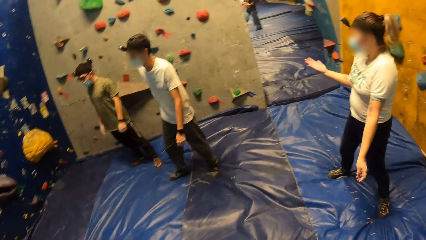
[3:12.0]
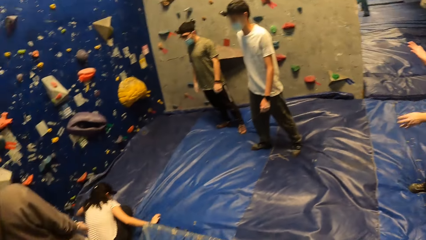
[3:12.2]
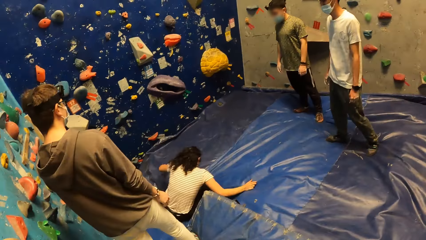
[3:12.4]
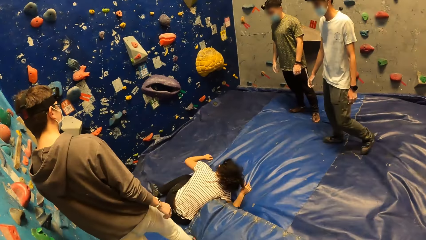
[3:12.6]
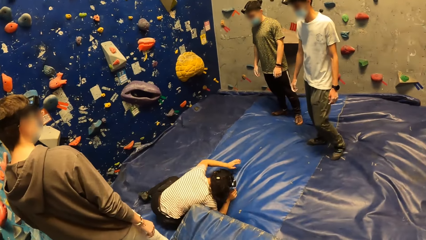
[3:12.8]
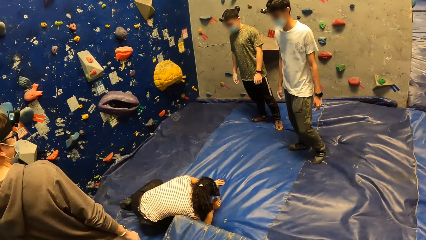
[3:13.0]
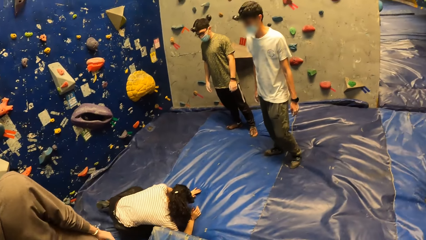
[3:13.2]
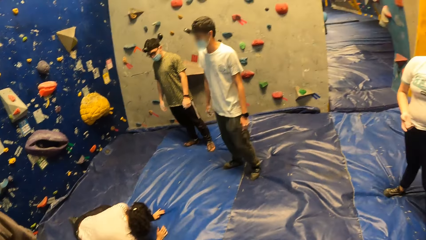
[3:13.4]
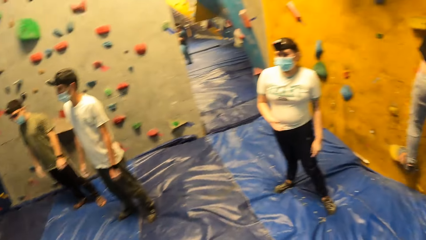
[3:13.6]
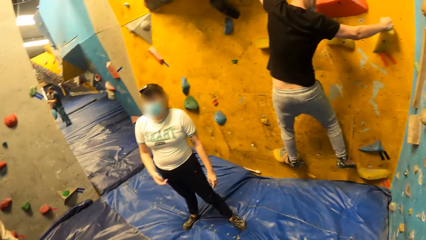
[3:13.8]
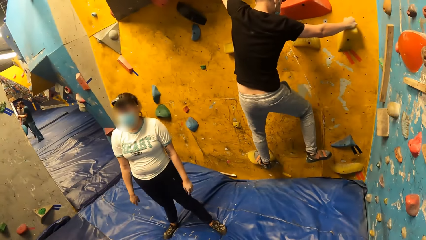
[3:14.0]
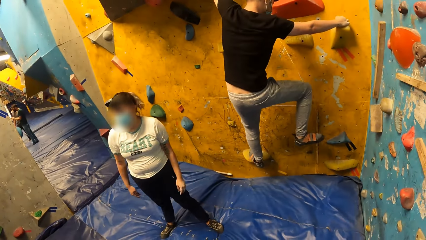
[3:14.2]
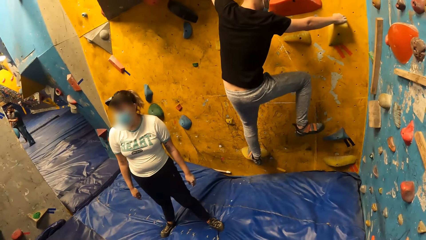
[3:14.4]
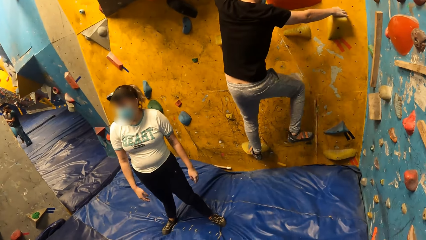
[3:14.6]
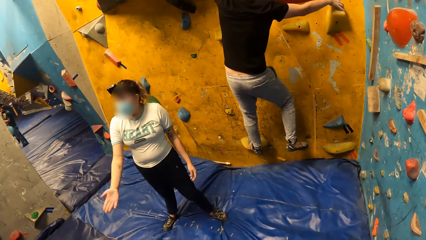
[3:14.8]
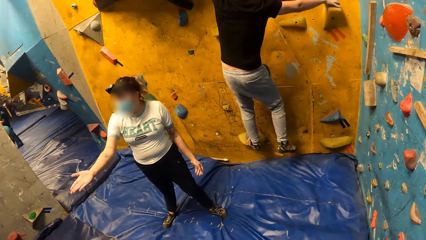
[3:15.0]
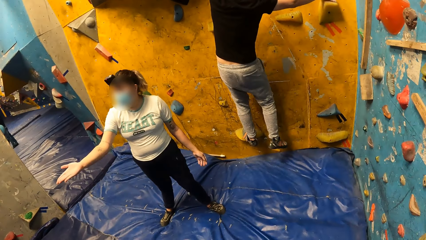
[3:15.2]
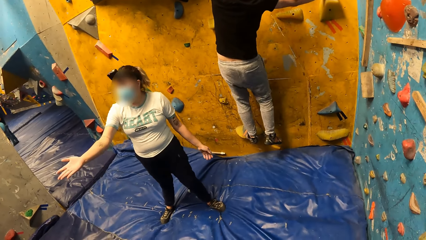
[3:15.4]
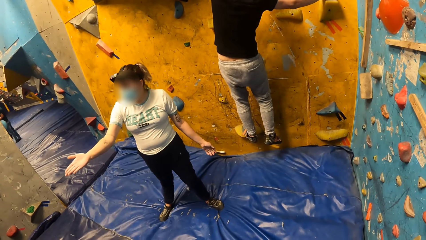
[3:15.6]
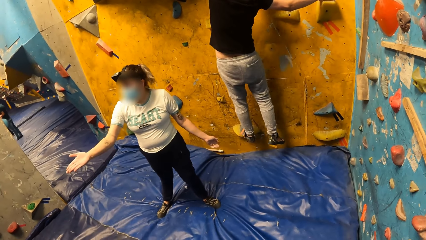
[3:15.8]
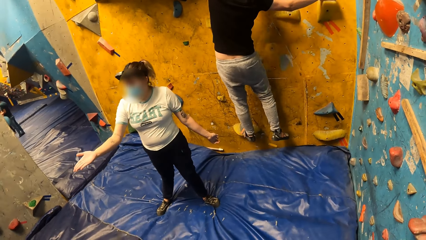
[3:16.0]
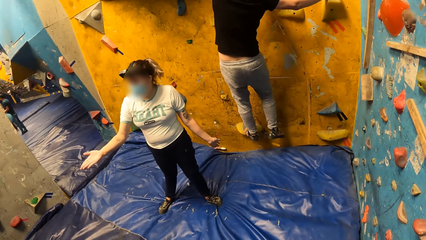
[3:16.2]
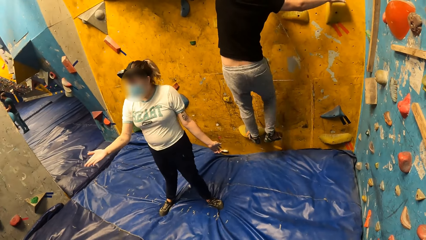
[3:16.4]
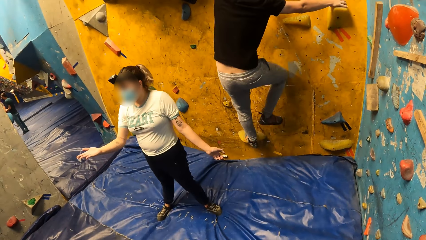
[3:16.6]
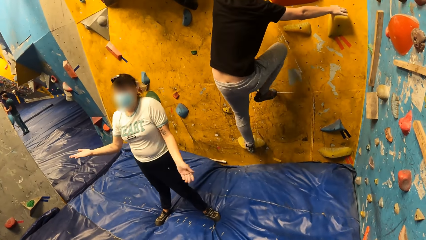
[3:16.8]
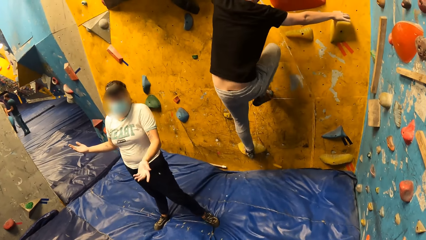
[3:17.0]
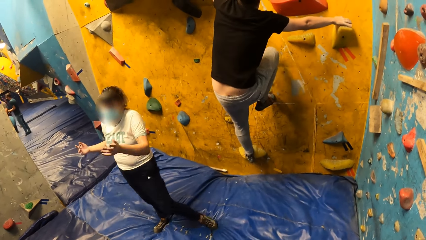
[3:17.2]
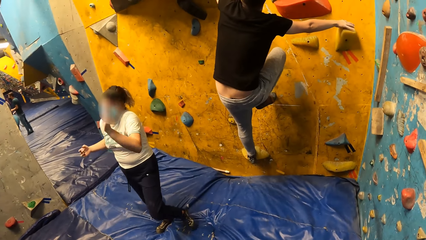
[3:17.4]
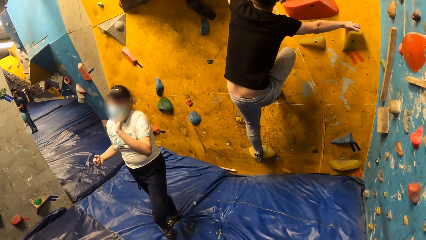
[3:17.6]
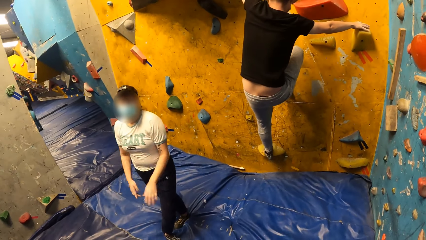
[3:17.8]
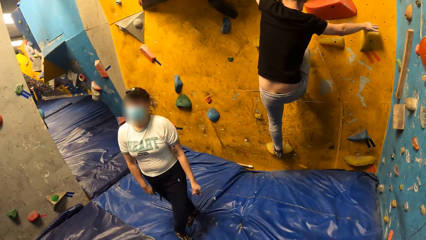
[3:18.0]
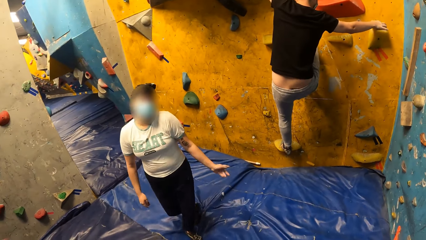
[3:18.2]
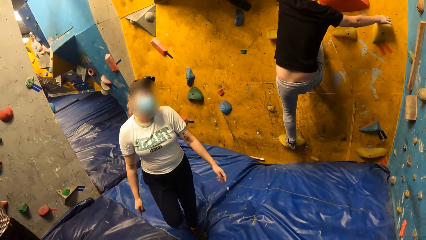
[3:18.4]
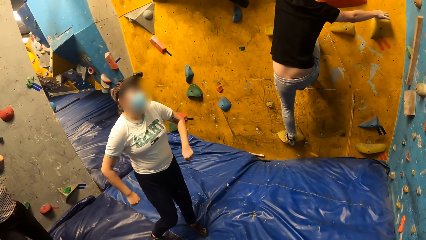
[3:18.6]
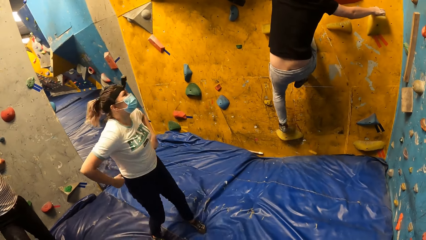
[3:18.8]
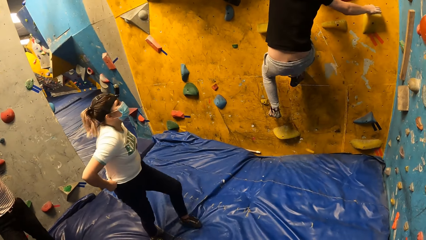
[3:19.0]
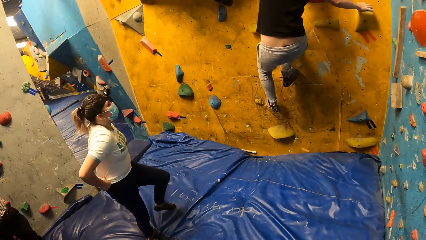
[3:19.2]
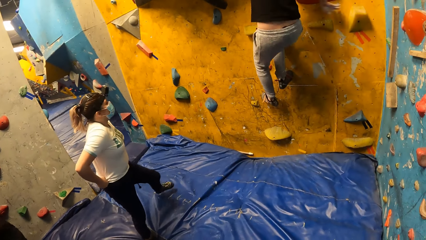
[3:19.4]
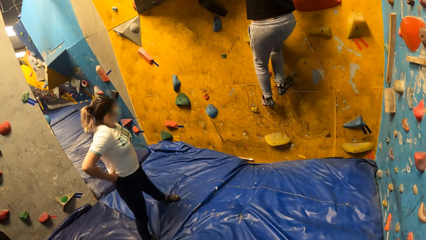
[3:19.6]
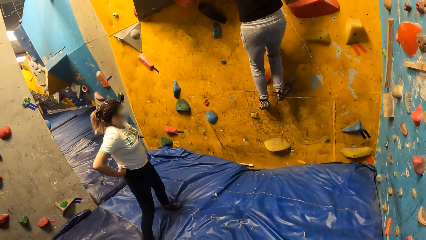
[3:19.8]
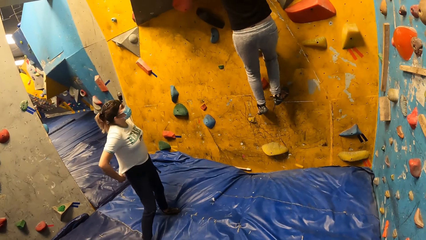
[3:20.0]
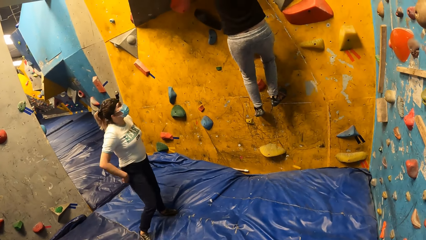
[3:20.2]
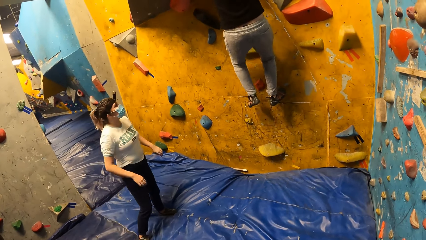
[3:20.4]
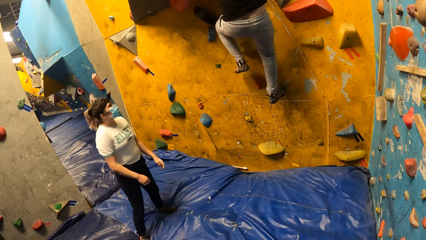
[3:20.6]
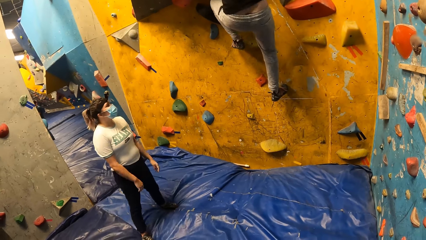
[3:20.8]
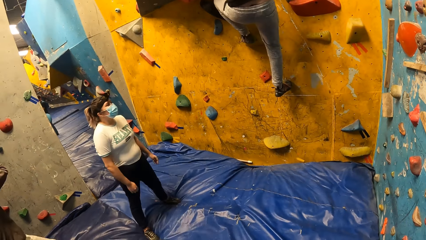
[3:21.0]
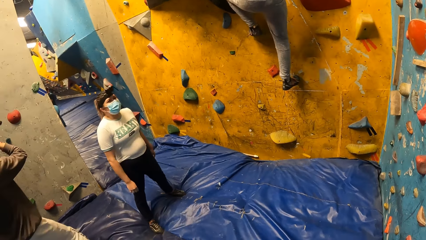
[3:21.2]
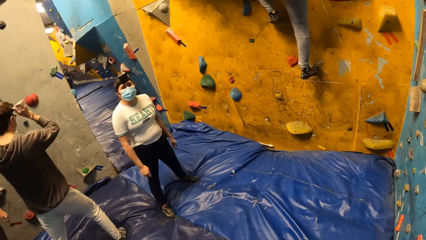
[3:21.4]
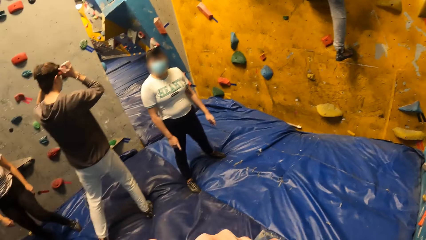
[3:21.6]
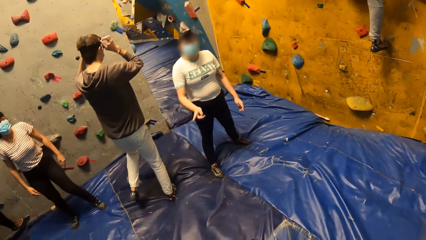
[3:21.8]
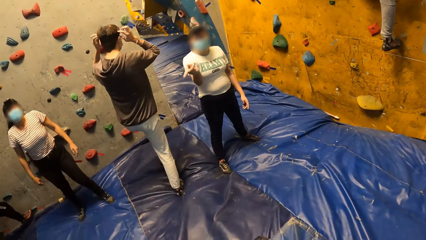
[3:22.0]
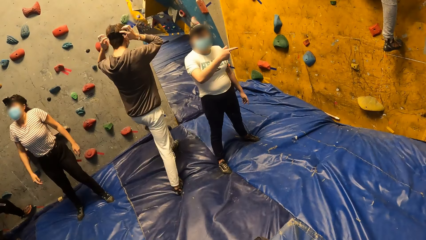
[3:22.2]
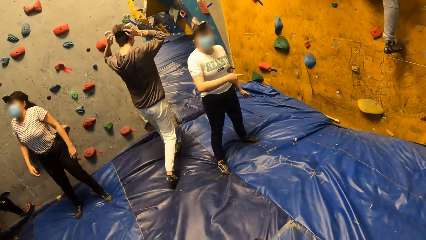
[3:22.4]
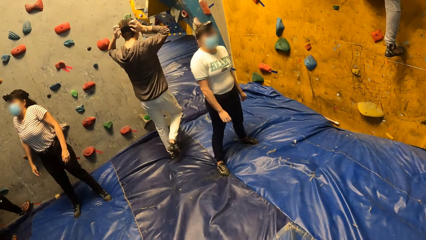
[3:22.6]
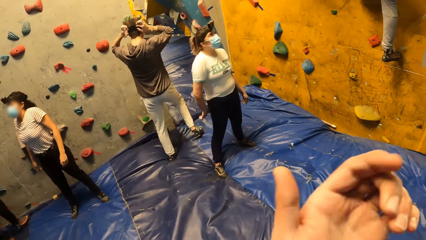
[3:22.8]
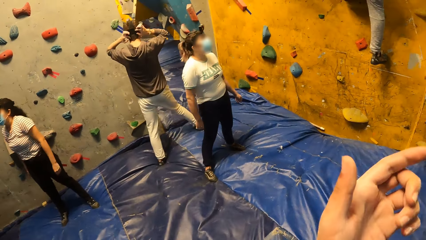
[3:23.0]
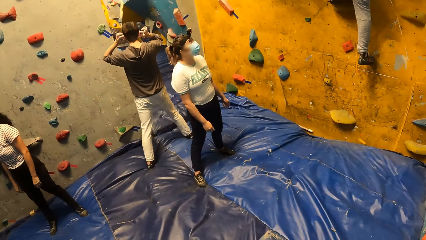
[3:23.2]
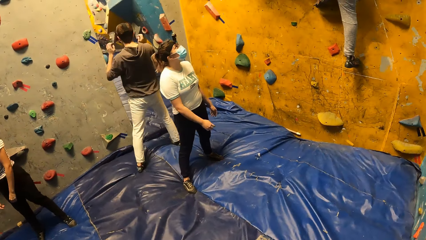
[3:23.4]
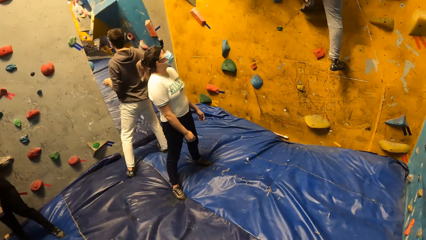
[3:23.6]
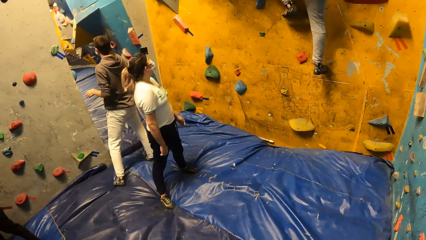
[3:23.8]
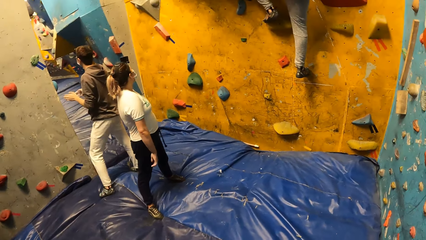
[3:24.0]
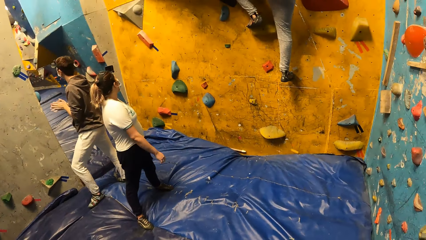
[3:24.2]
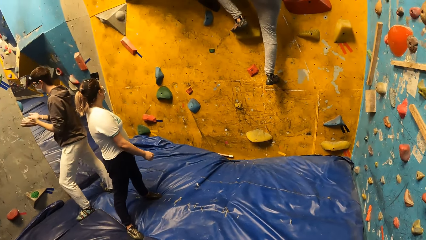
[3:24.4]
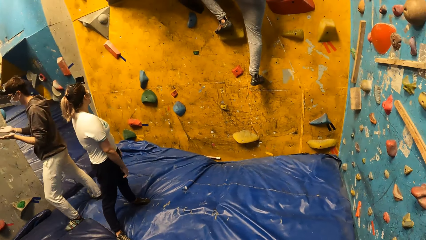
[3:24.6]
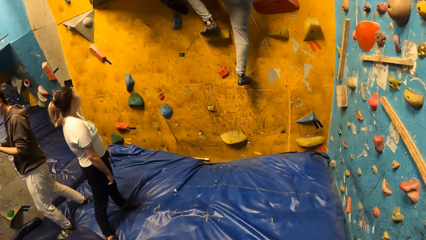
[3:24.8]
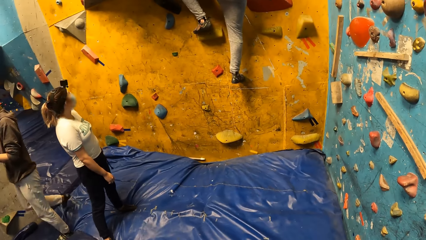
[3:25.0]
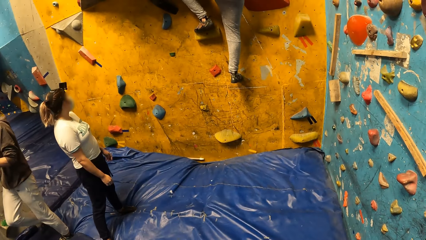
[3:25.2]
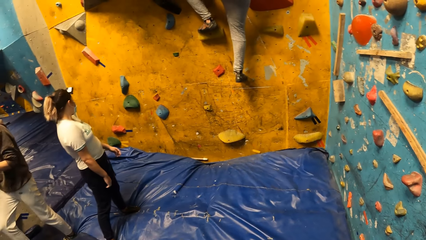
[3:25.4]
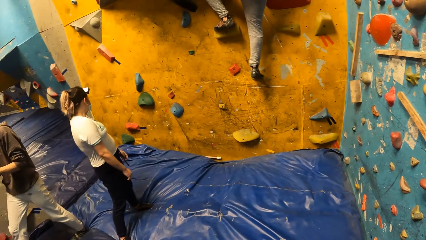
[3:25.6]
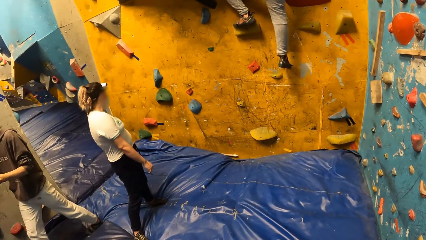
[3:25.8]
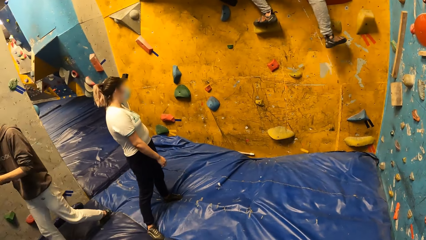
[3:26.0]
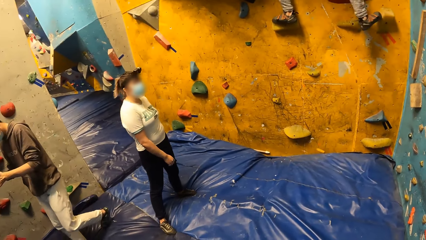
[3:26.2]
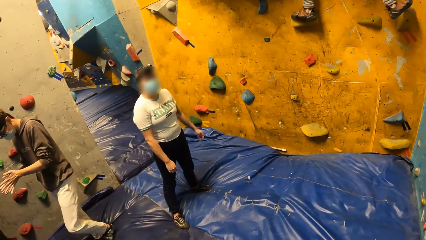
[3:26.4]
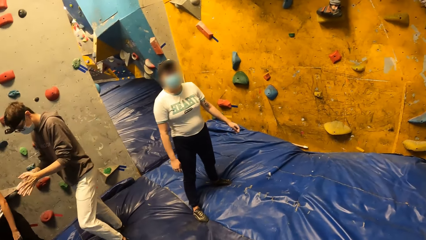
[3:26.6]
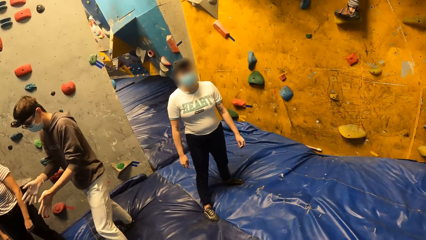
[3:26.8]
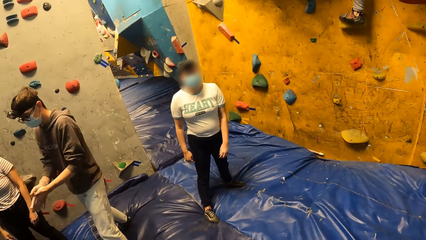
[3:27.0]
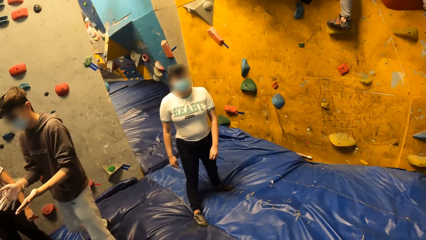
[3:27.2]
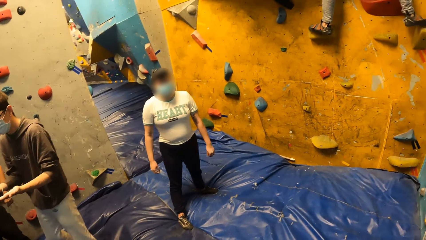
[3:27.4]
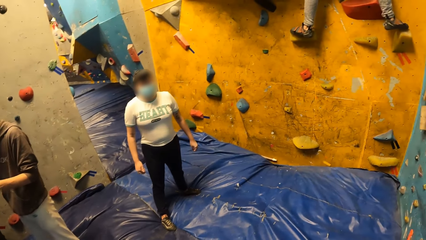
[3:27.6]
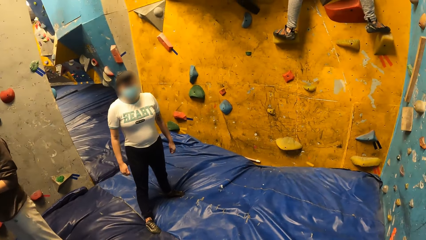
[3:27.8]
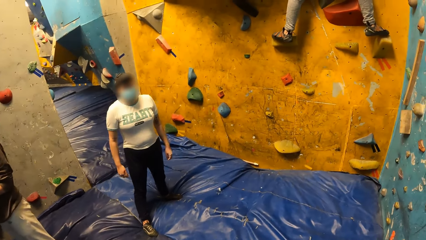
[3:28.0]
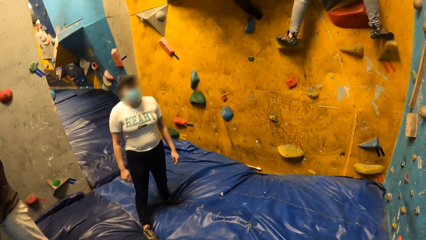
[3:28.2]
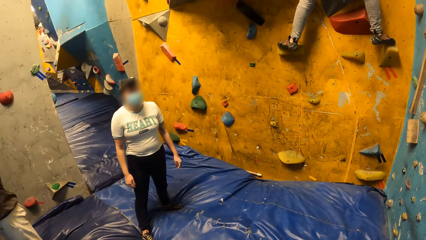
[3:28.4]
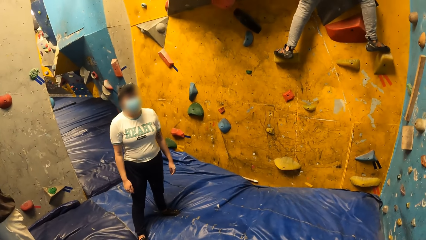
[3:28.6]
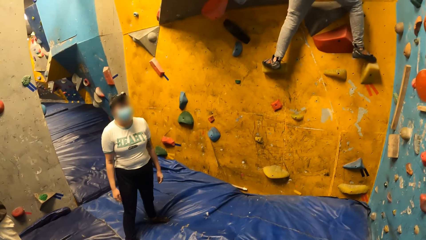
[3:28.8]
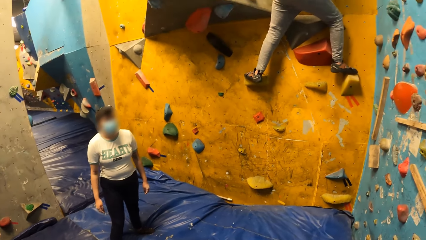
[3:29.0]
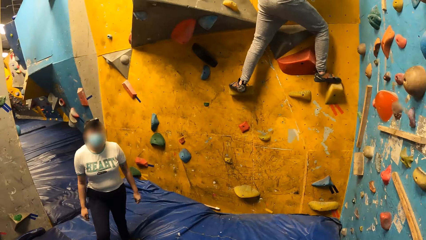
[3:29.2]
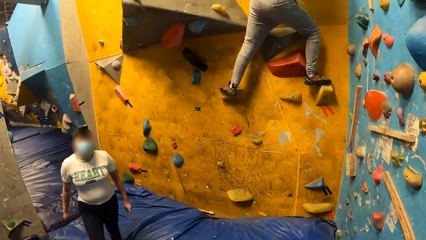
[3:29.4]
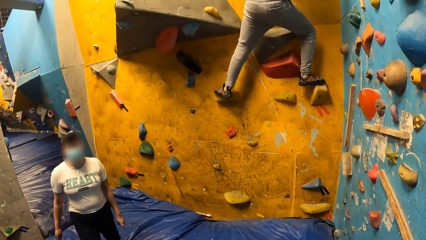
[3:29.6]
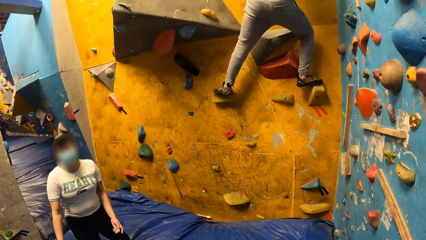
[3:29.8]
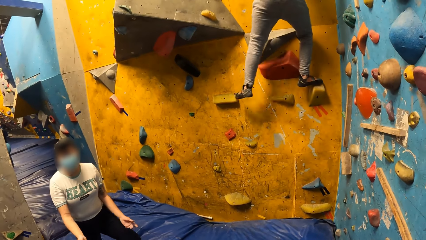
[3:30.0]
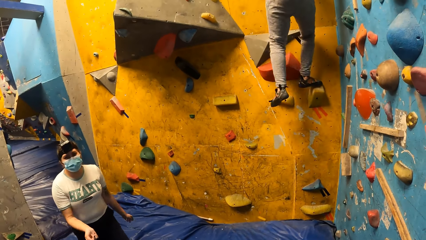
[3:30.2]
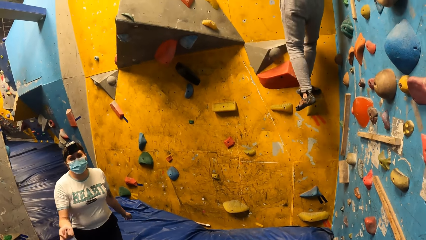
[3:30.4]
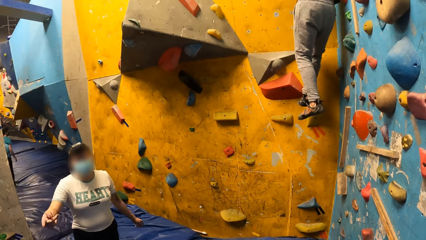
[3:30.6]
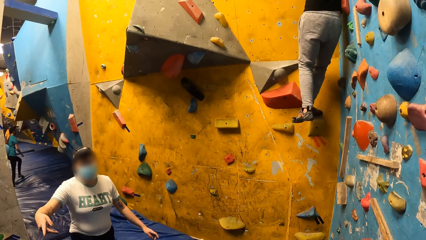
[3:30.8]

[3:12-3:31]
The camera wearer looks around. A man climbs the climbing wall. A woman raises her hands. The woman turns around. The camera wearer looks around. Another man walks around. The camera wearer looks around. The first man climbs the climbing wall.
